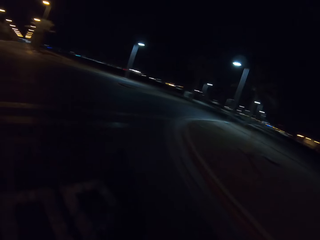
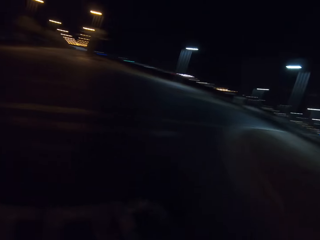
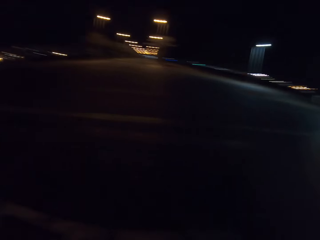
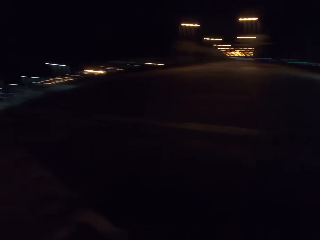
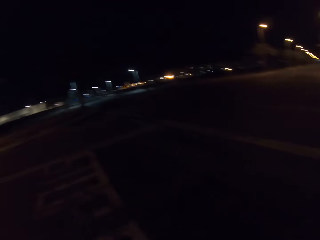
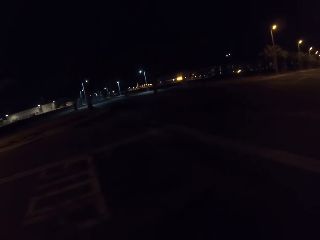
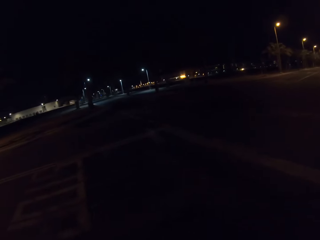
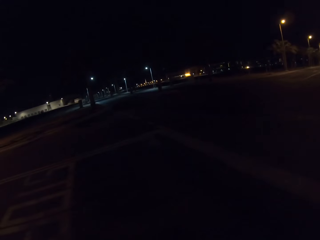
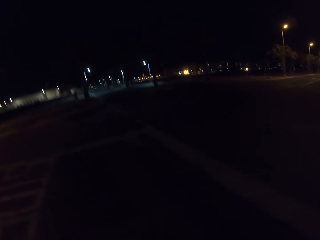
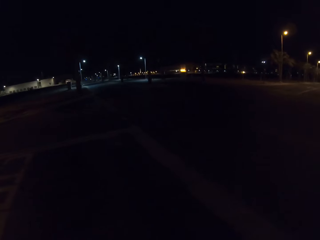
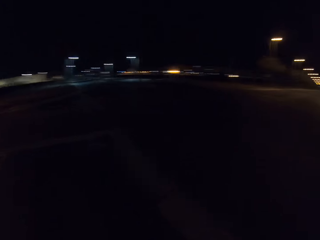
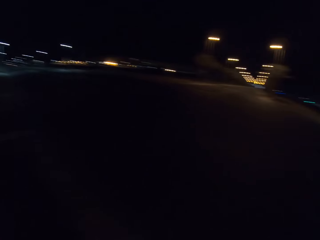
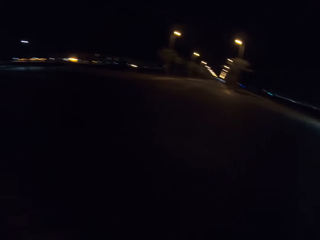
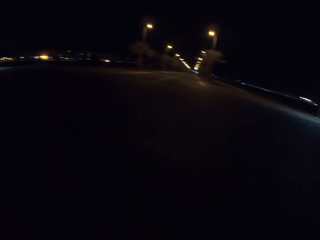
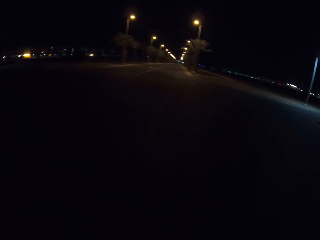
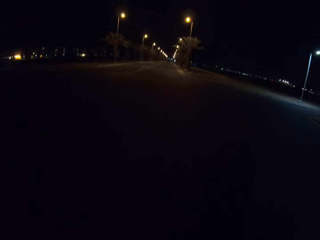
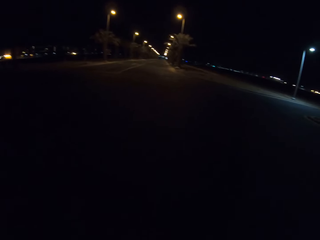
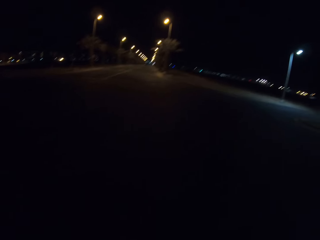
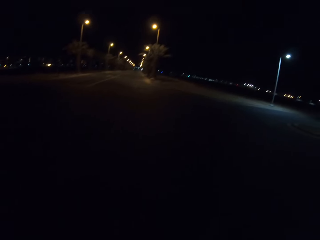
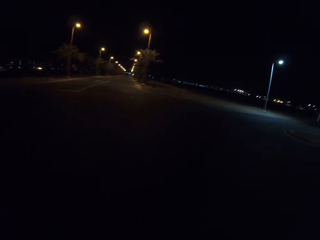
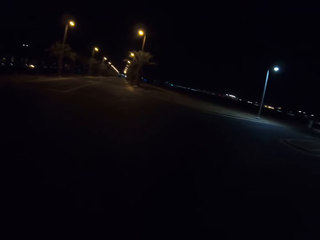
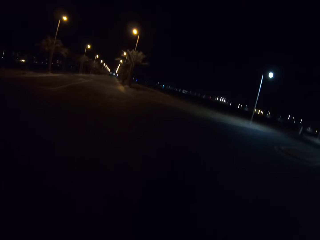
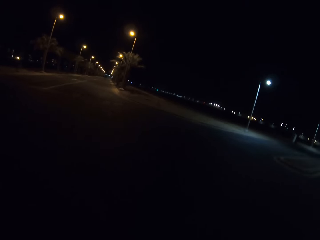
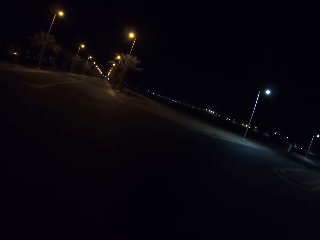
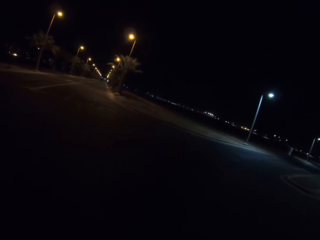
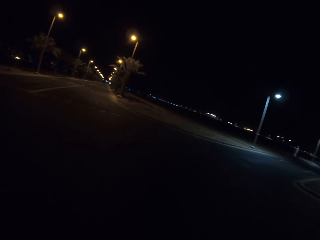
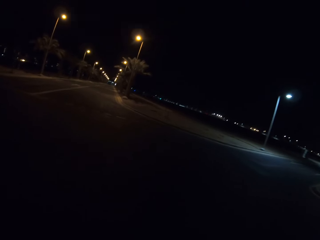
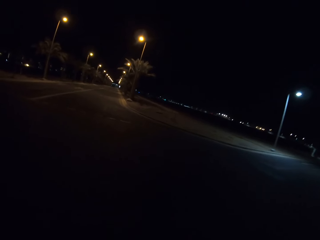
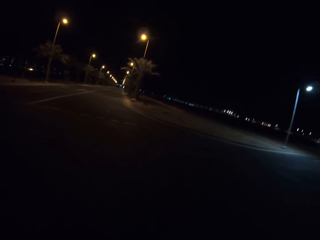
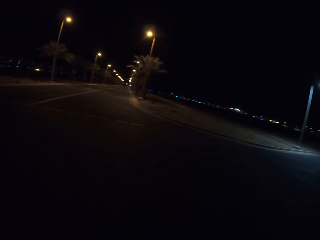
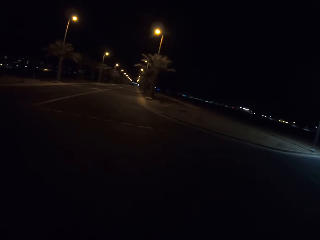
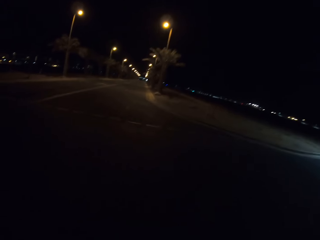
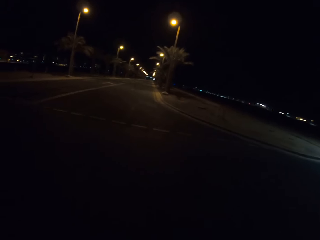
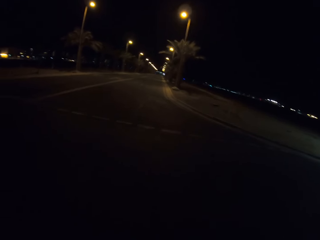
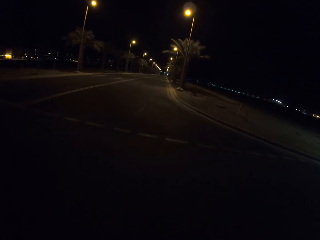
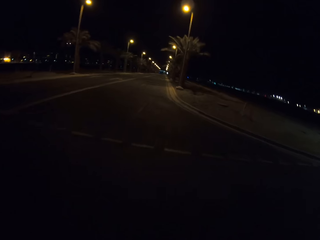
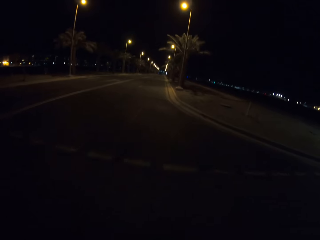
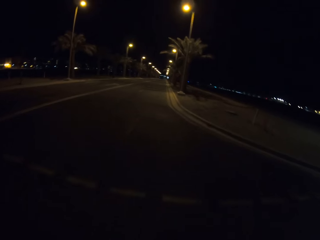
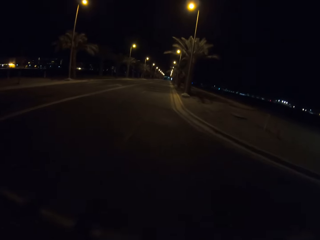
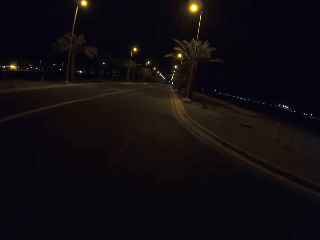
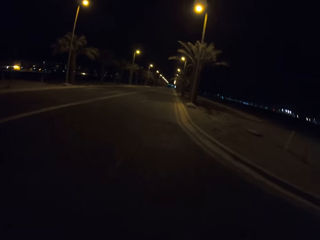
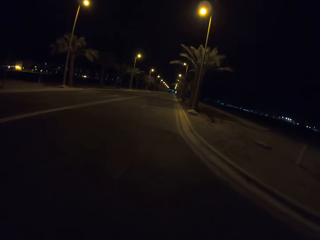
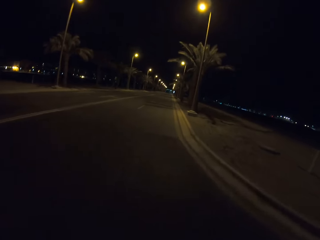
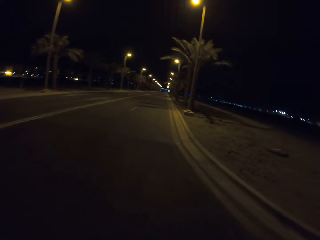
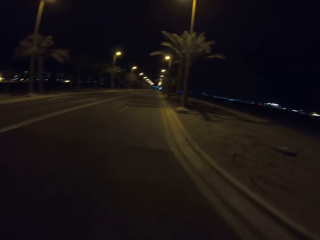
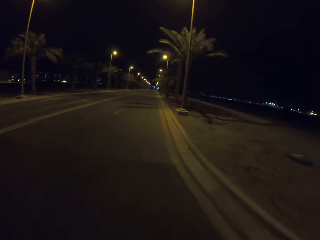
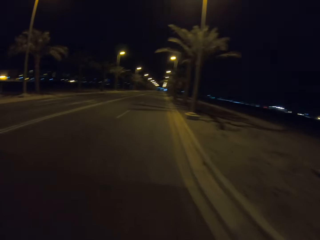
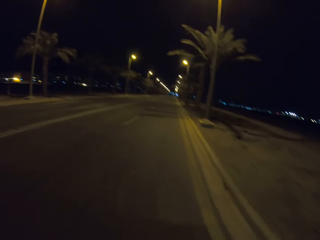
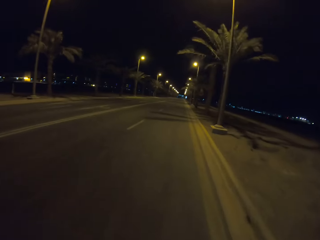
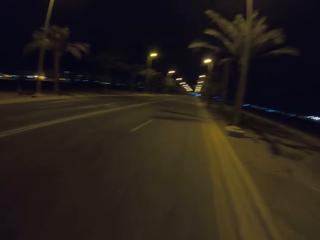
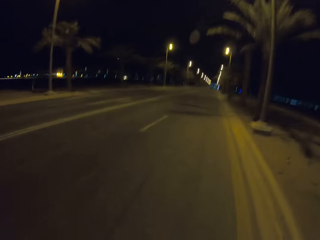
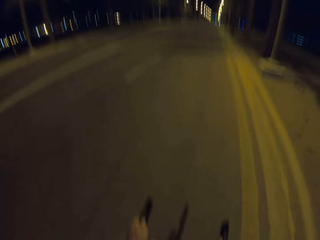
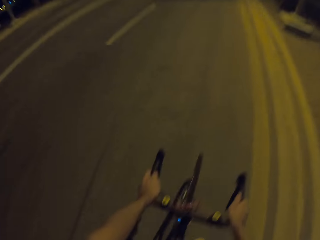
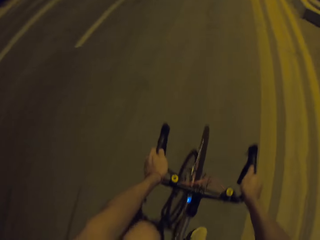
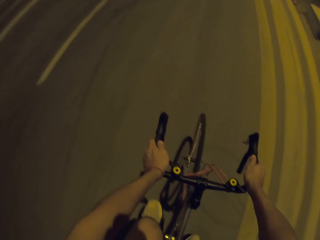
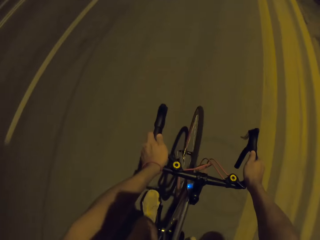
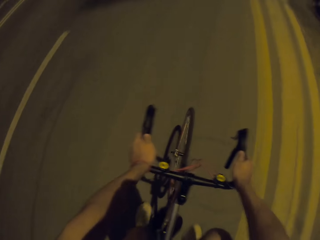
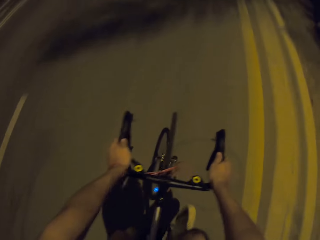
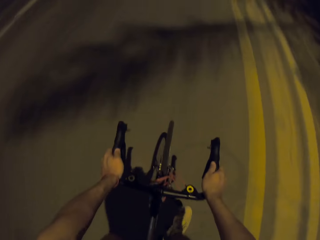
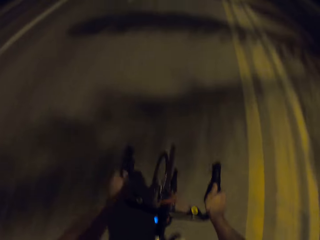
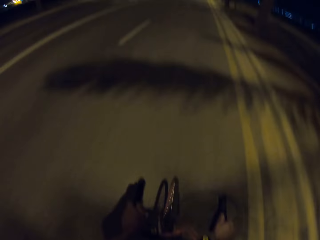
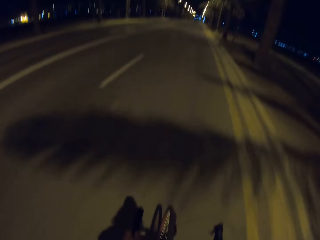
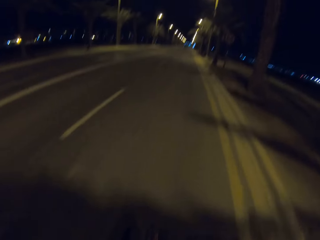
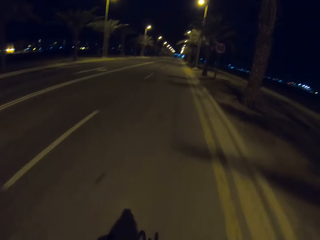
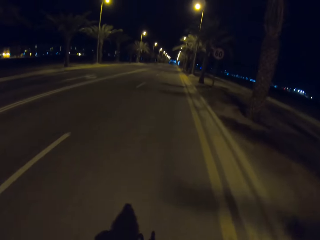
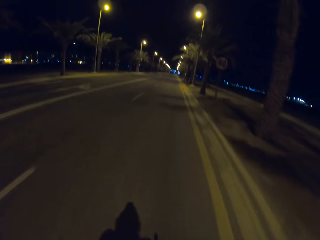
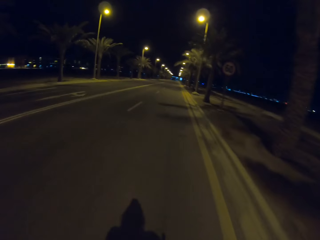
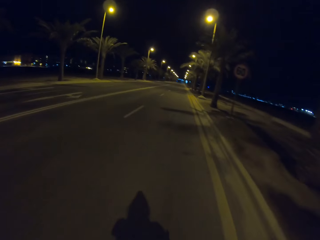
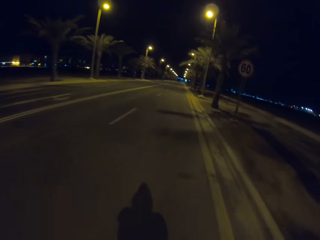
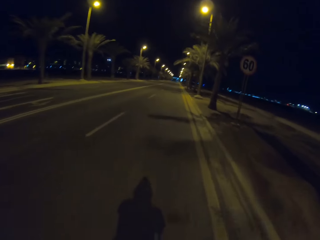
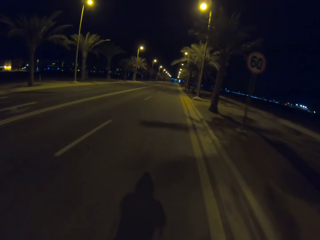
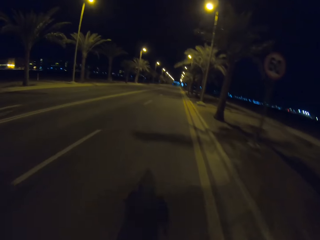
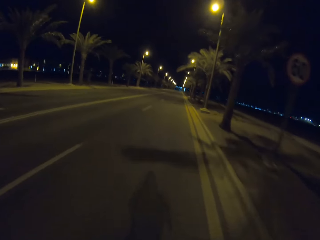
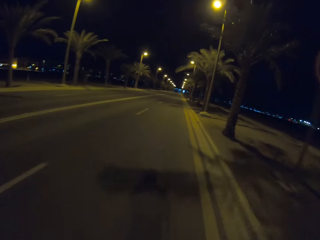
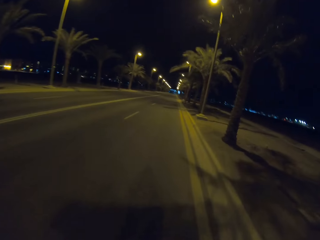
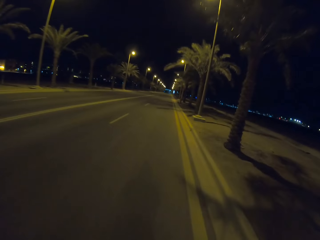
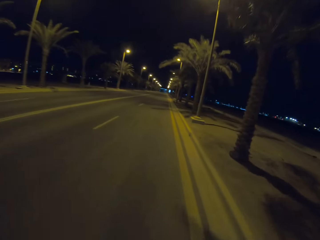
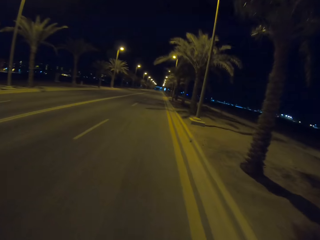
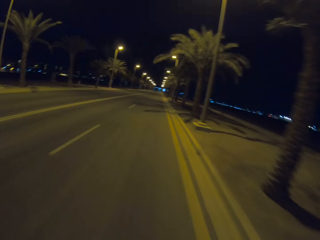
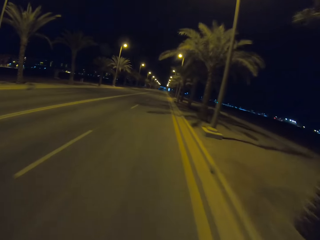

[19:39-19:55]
The camera wearer slows down at an intersection. They cycle faster on the highway.

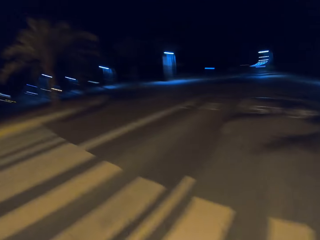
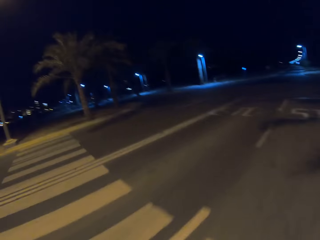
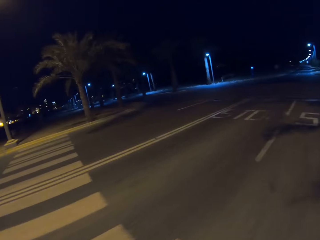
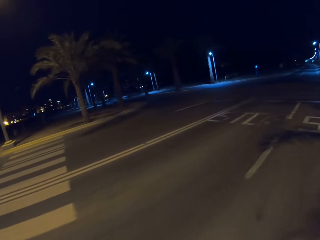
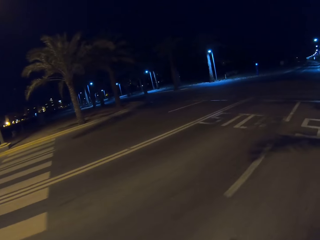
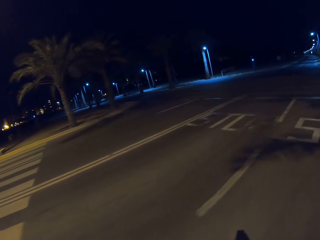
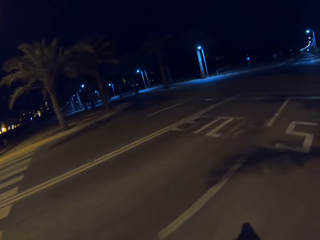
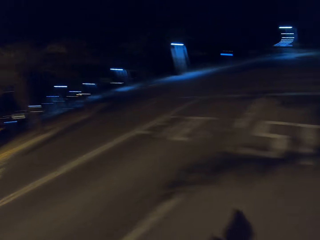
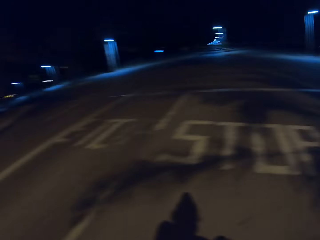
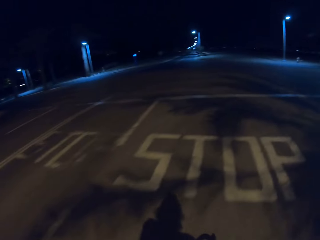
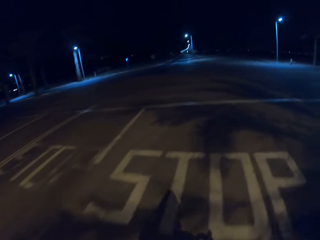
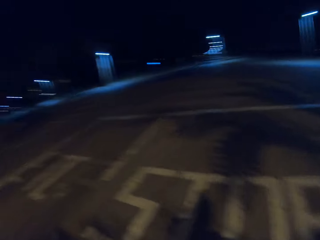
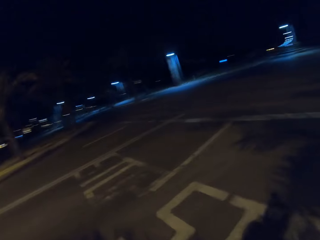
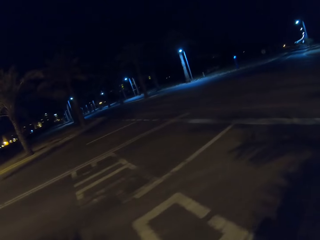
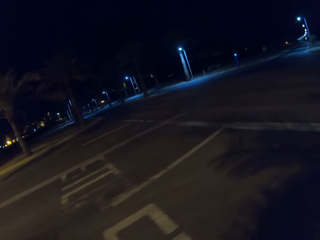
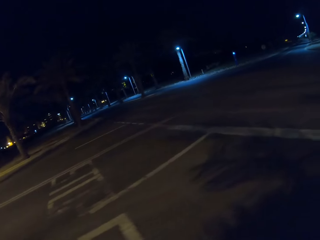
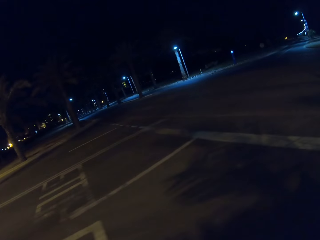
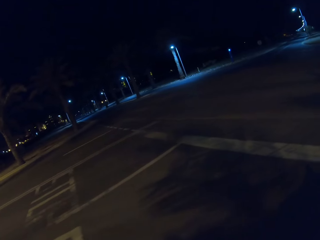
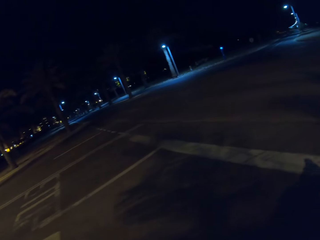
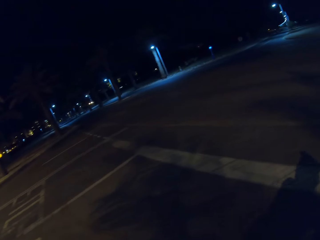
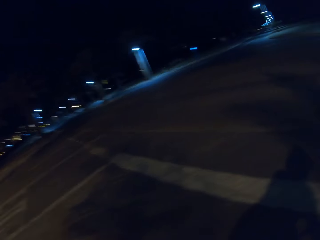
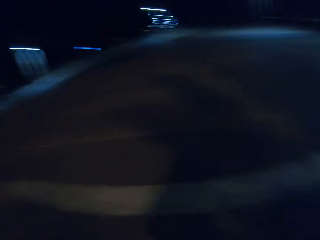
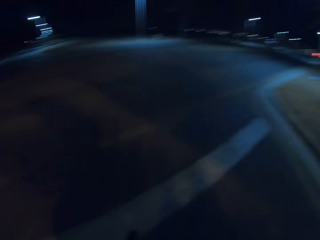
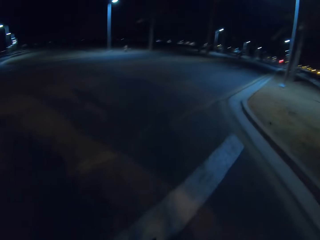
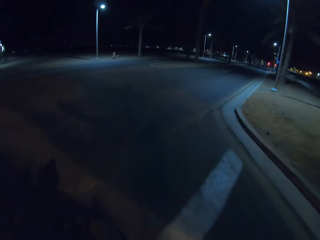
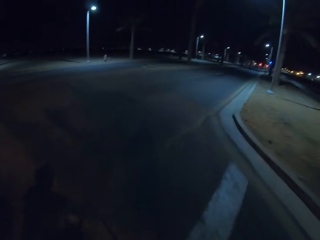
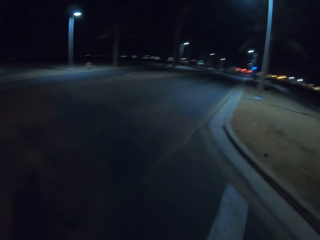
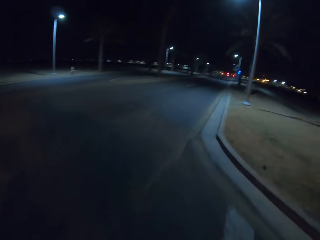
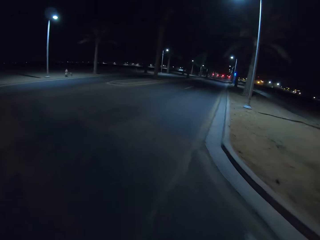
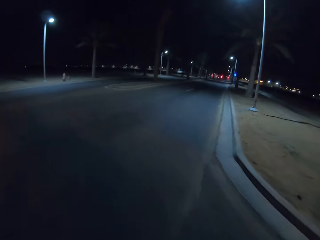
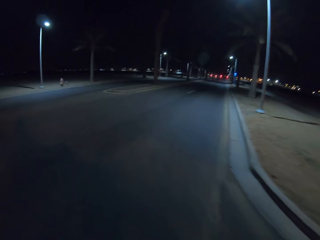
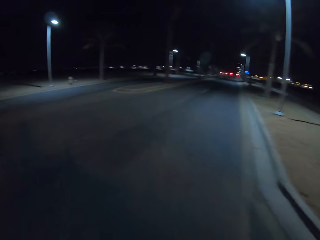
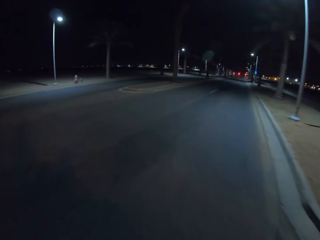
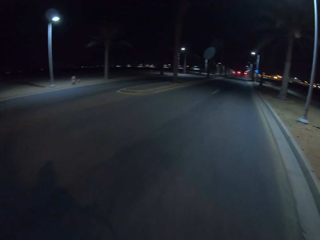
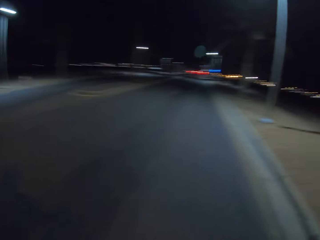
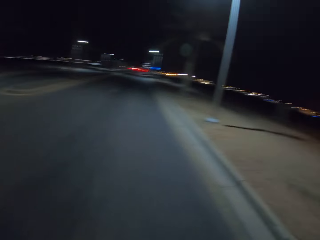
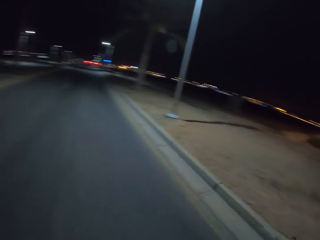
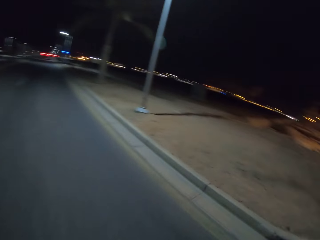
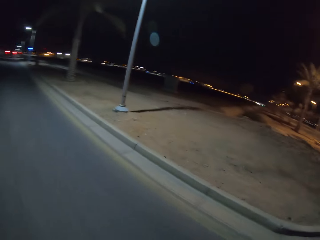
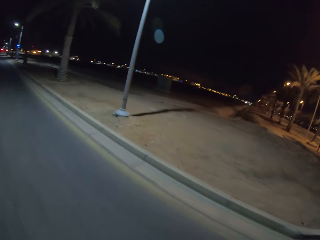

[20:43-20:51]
The camera wearer slows down at an intersection.
